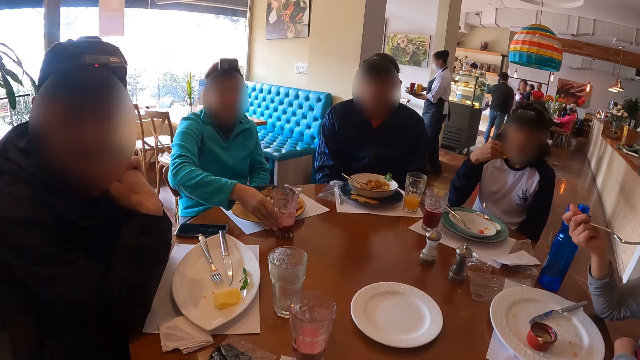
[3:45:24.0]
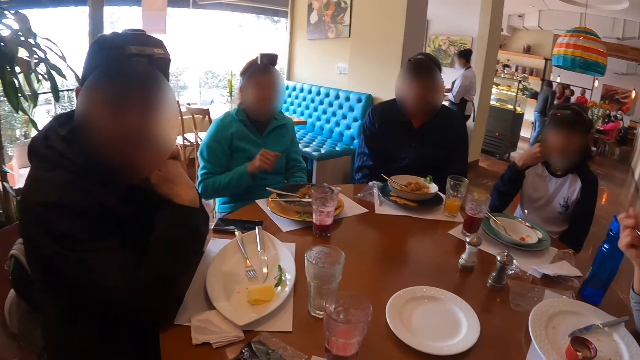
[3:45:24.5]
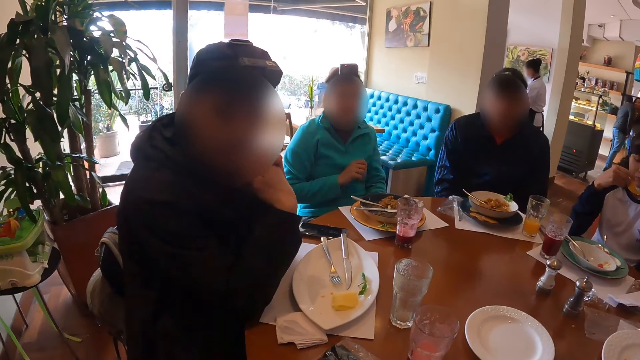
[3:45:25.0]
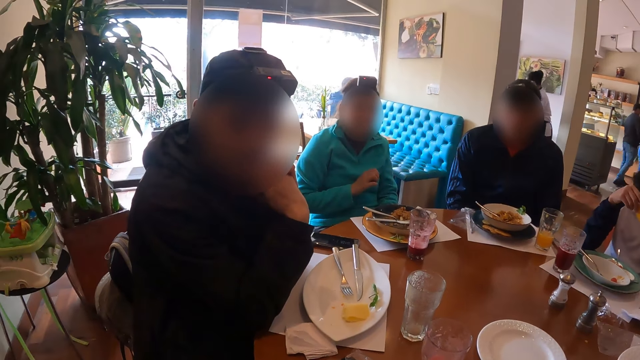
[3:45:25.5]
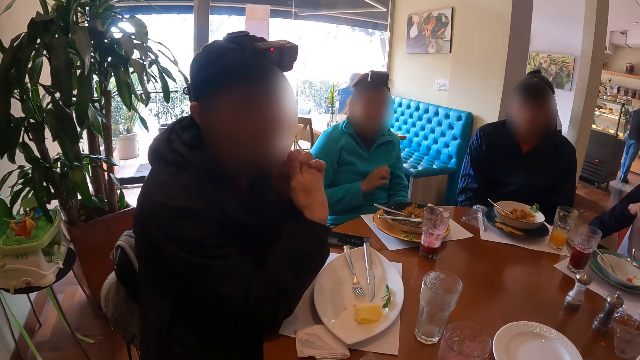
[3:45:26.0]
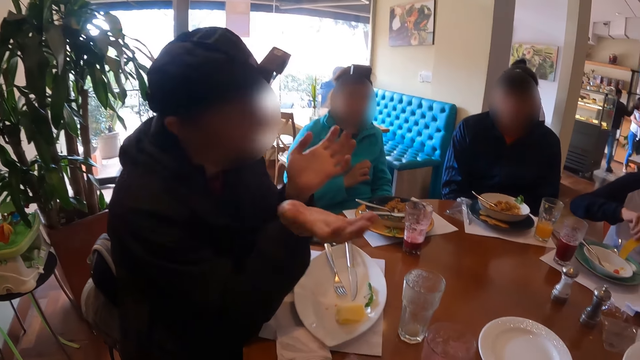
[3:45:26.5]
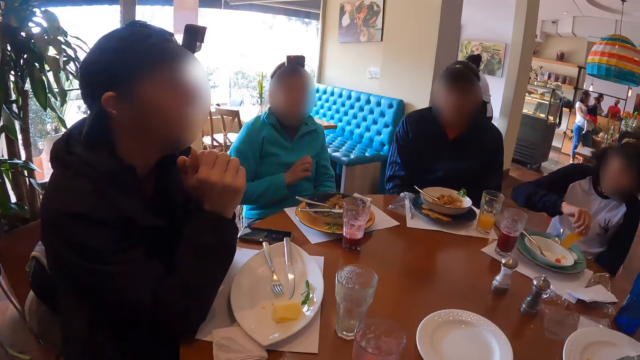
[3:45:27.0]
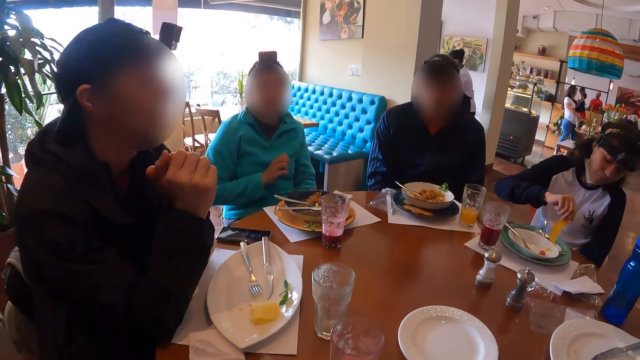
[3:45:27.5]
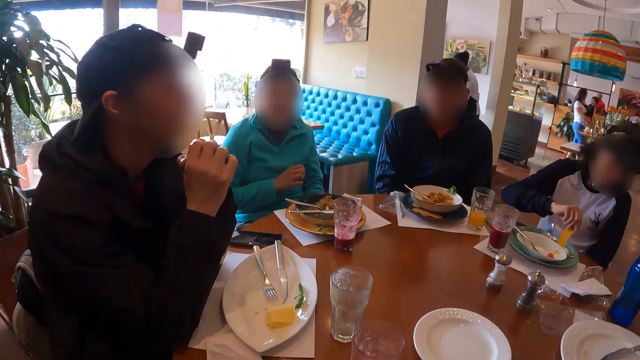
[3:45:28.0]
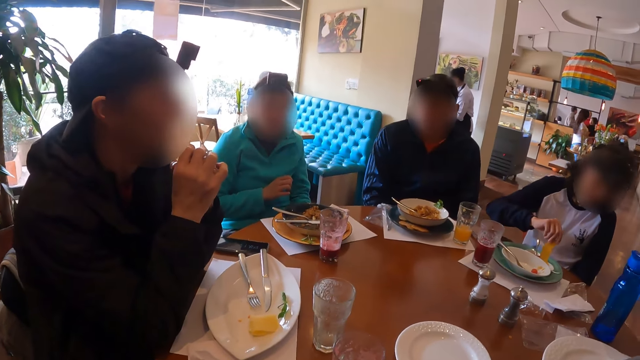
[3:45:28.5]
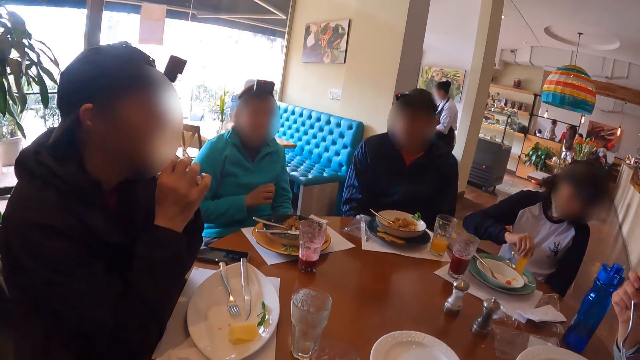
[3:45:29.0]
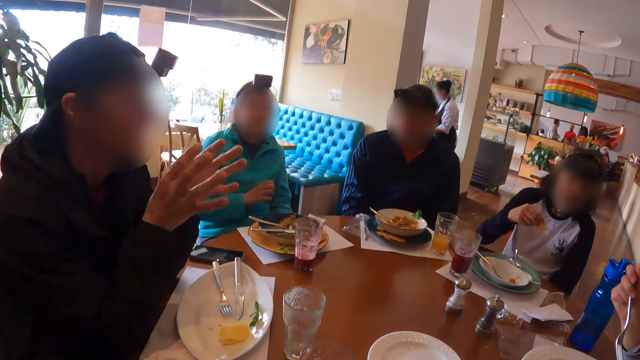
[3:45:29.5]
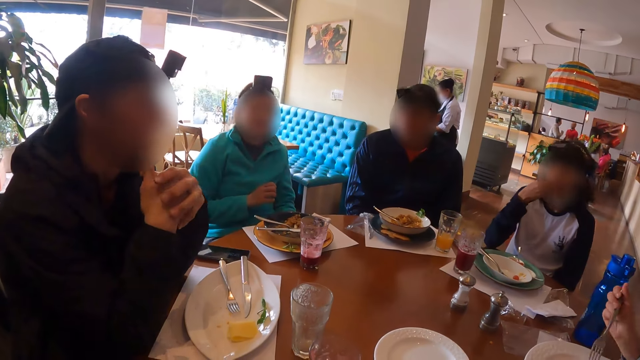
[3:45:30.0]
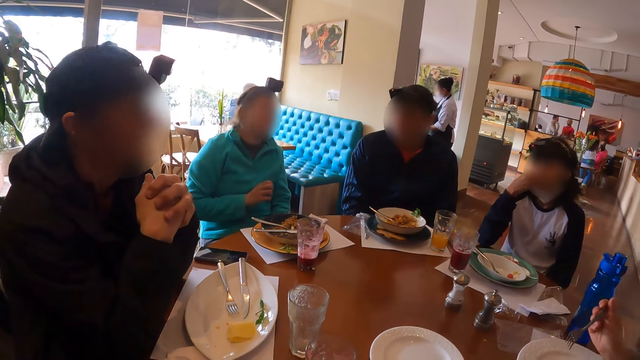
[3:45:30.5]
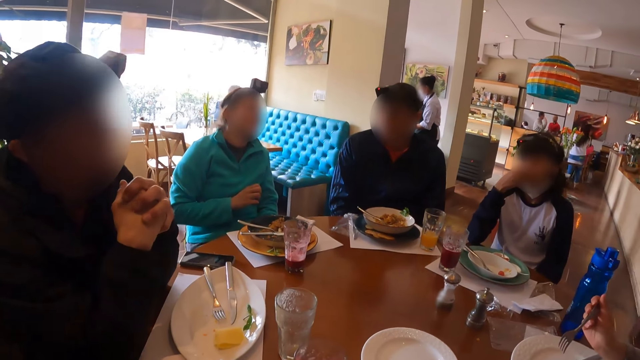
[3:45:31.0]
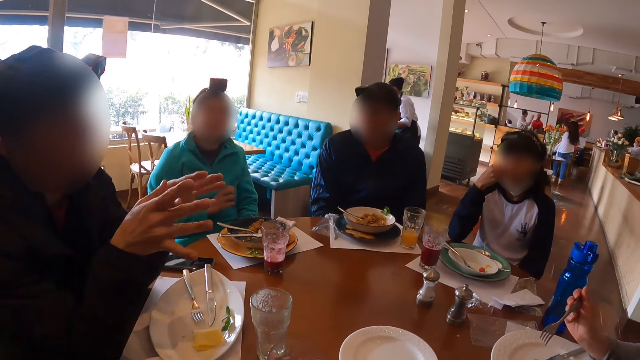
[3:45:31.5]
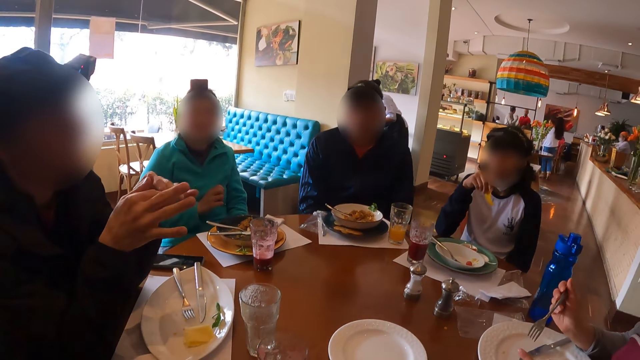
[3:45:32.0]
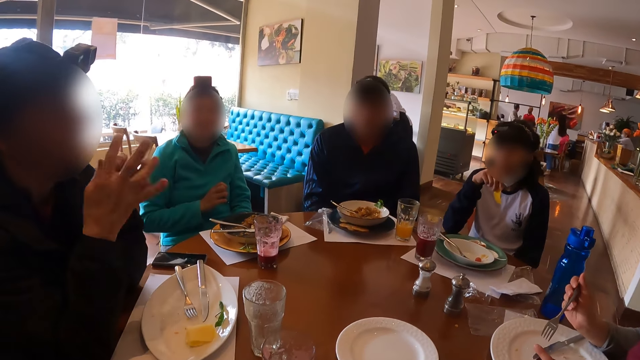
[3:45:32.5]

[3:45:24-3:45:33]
The man places his right hand under his chin. The woman eats the chip in her right hand. The woman dips the chip in the plate with her right hand. The man gesticulates with both hands. The woman eats the chip in her right hand.

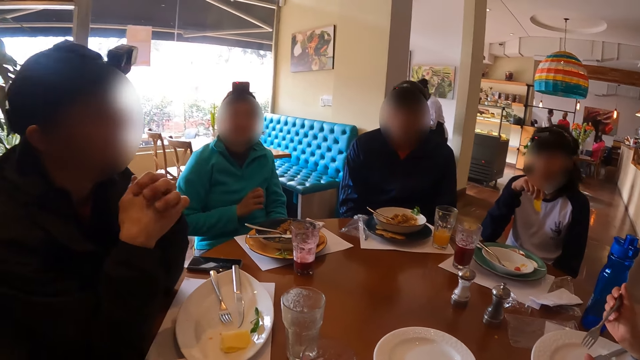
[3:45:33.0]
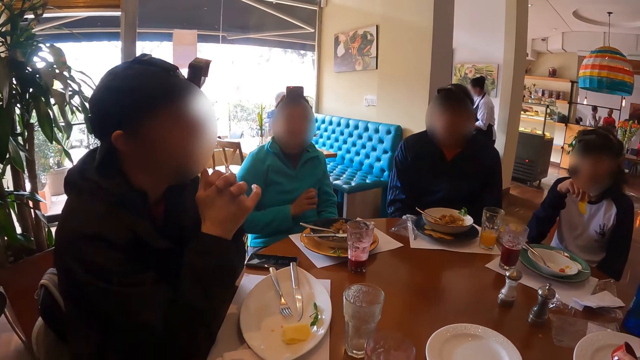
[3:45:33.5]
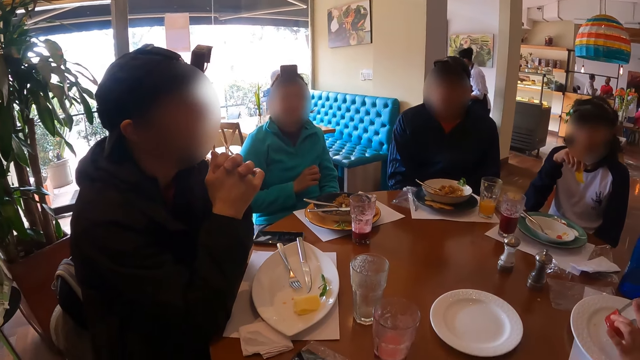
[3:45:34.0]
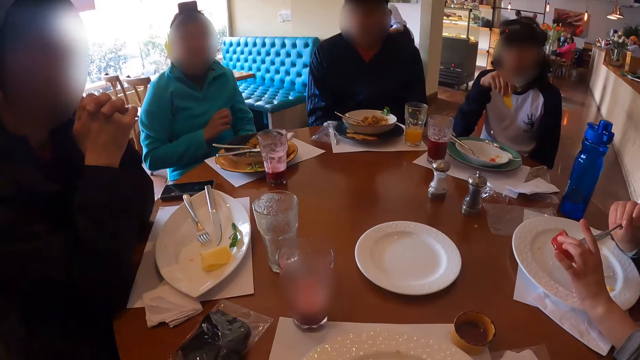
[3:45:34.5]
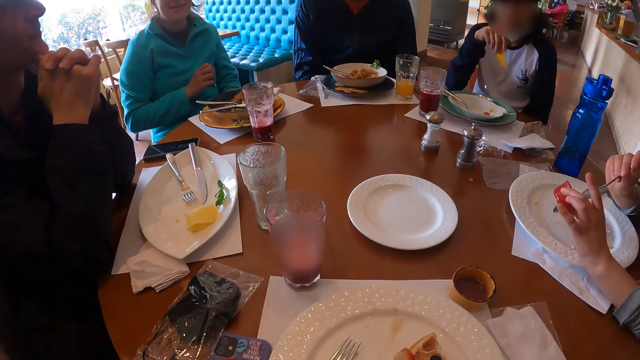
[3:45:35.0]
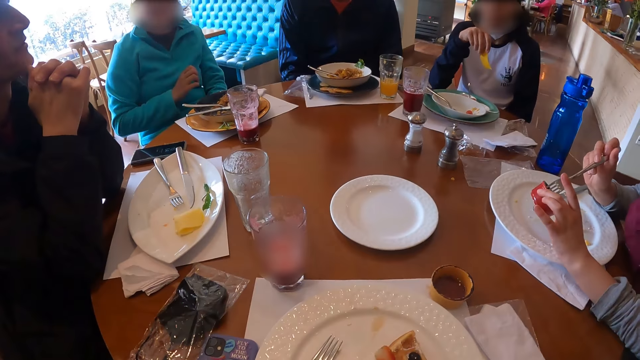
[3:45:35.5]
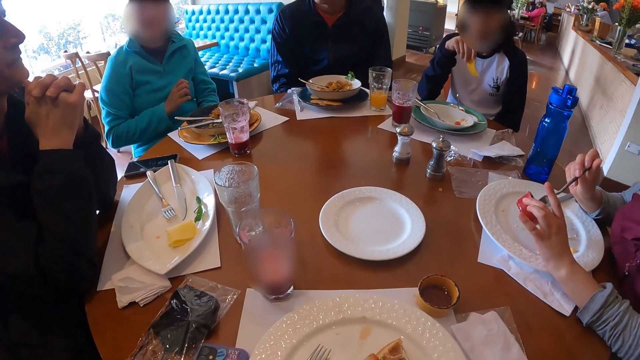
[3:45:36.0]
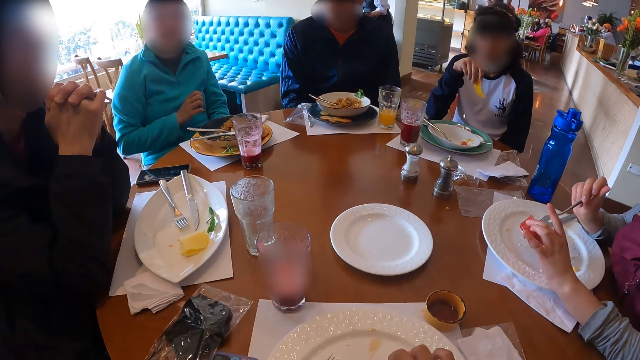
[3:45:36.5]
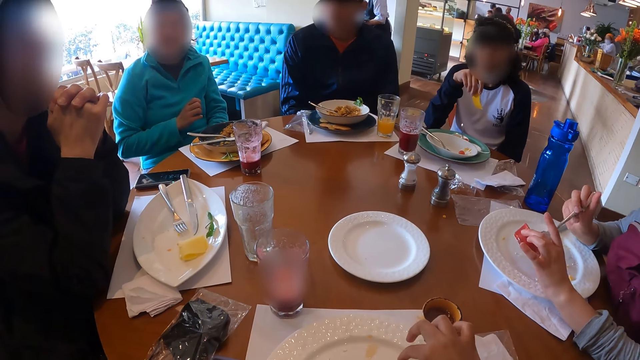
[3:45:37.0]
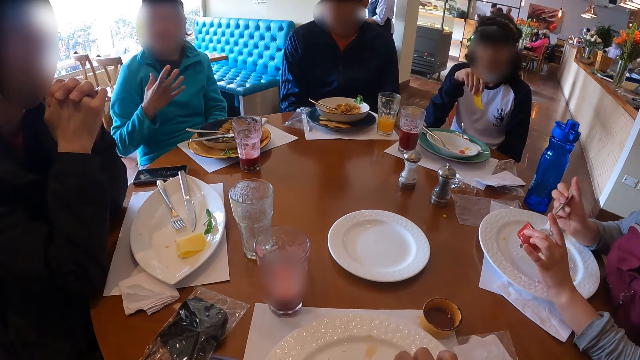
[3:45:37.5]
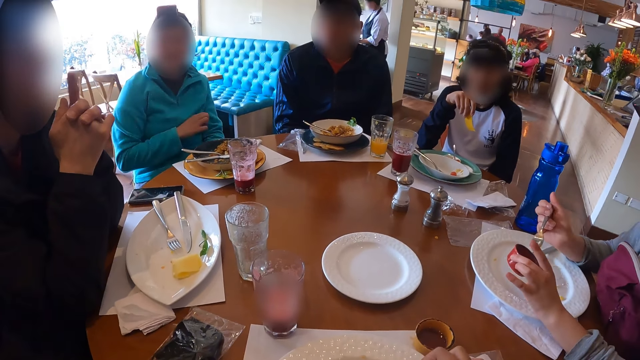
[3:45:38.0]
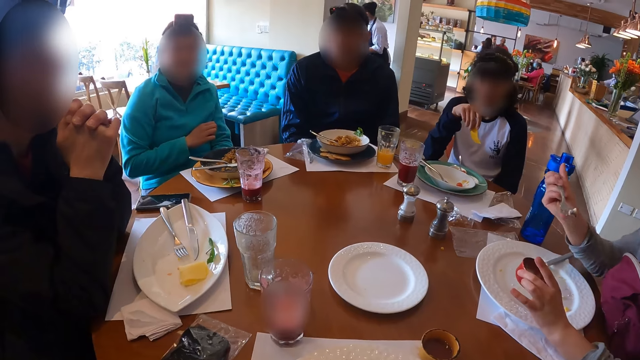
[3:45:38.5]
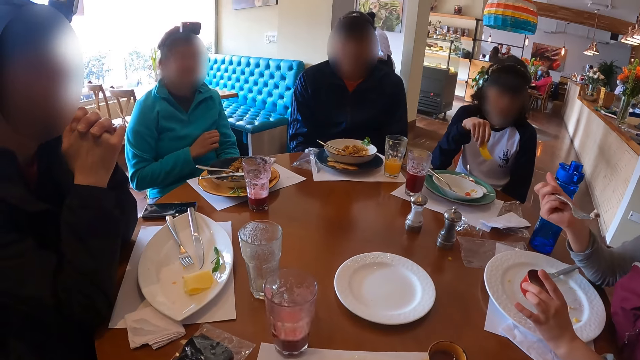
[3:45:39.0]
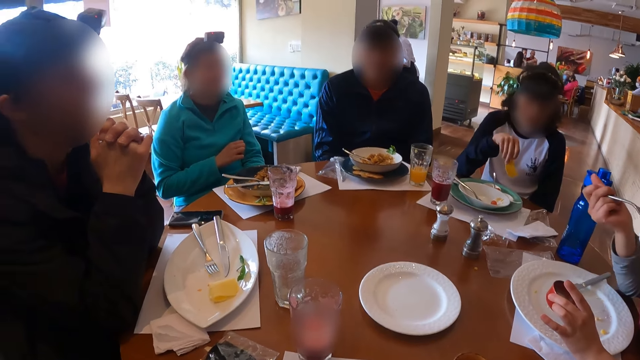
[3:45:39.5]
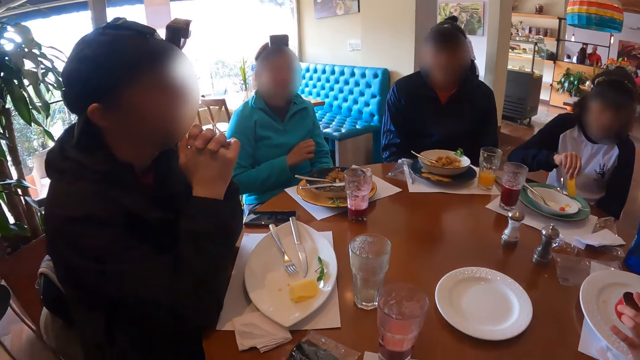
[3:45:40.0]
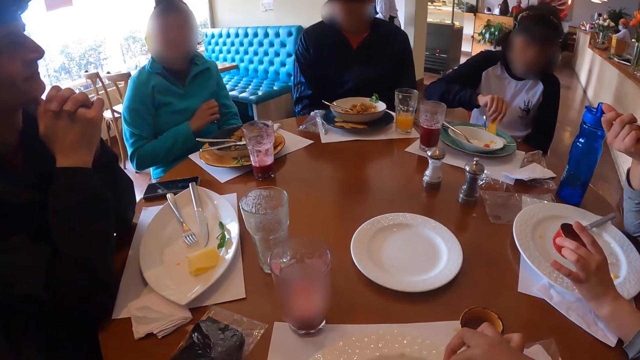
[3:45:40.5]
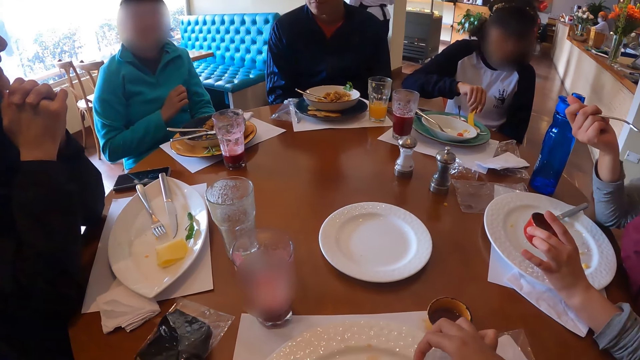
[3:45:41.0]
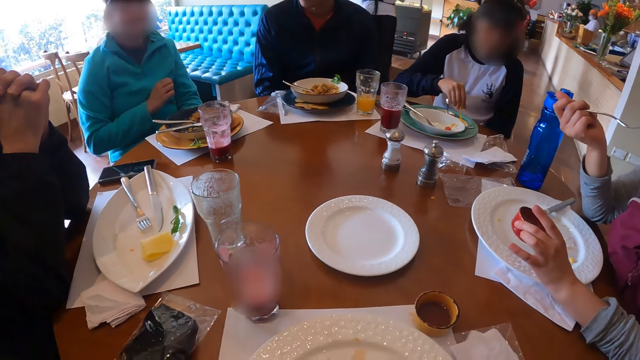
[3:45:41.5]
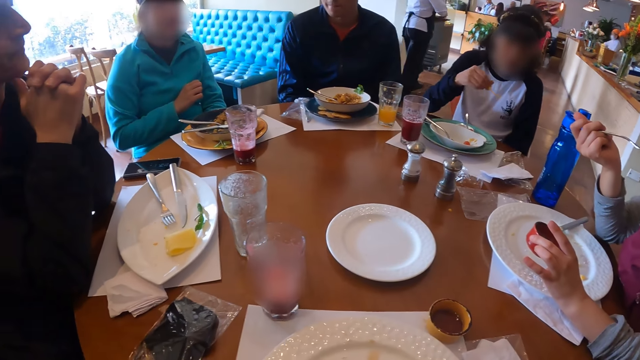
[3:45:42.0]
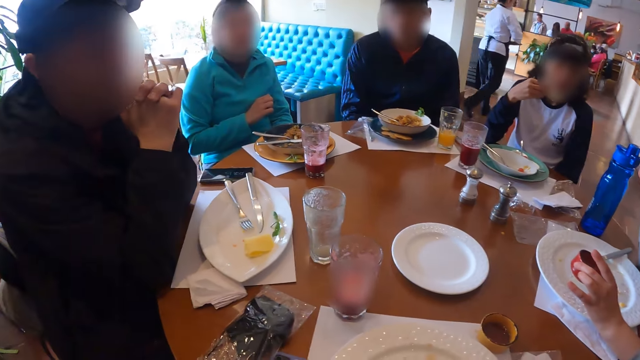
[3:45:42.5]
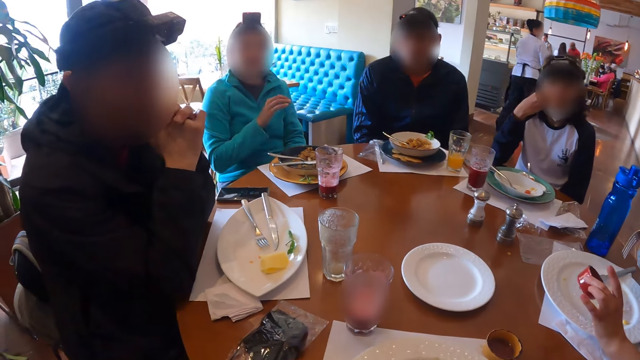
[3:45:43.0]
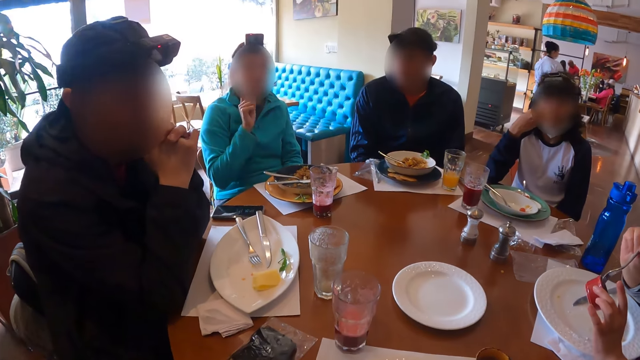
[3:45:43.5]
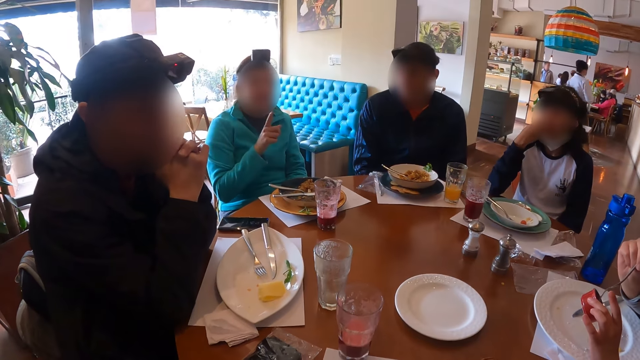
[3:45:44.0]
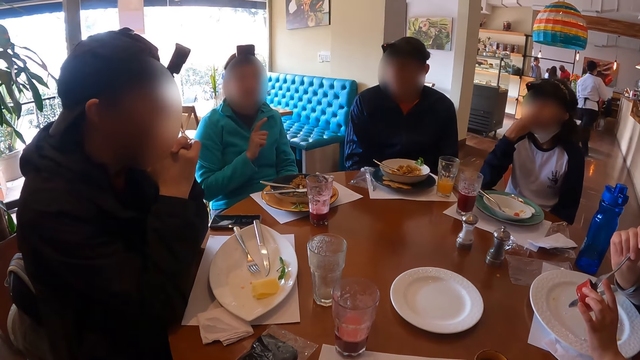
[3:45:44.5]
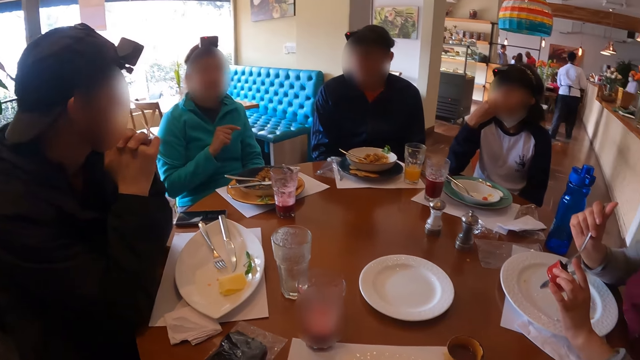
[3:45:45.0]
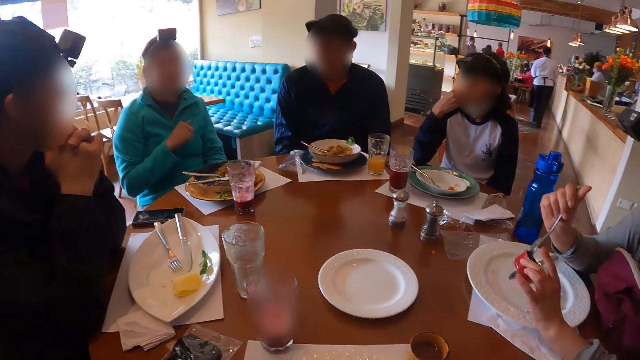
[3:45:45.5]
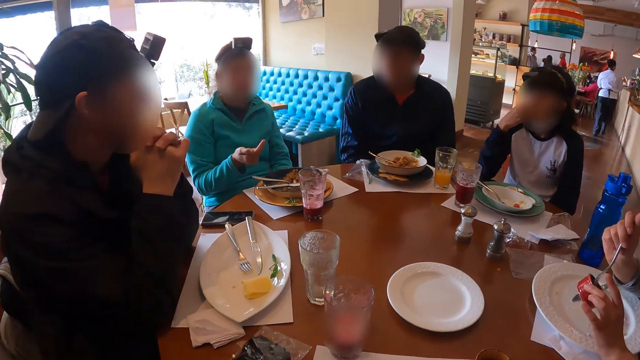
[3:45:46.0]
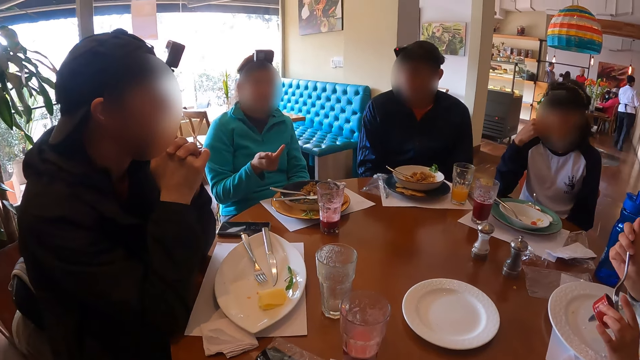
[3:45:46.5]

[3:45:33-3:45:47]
The woman scrapes the dip plate in her left hand with the fork in her right hand. The camera wearer touches a plate with her right hand. Another woman gesticulates with her right hand. The first woman eats the waffle on the fork in her left hand. A third woman dips the chip in the plate with her right hand. The third woman eats the chip in her right hand. The first woman scrapes the dip plate in her left hand with the fork in her right hand. The second woman gesticulates with her right hand.
